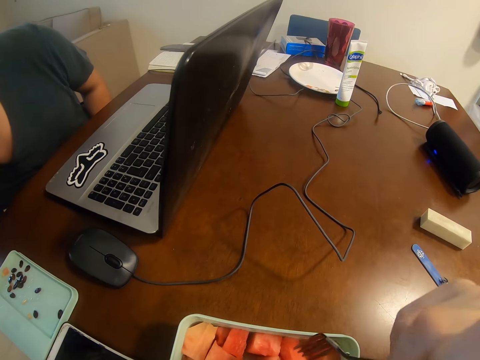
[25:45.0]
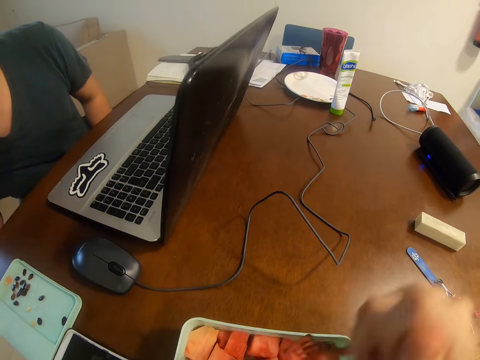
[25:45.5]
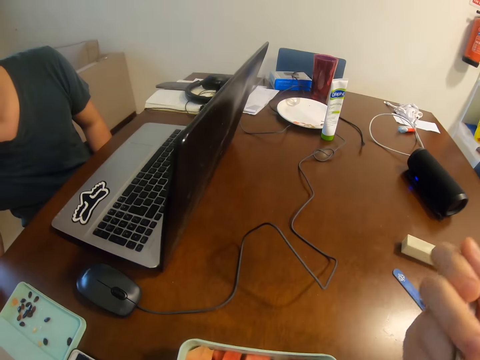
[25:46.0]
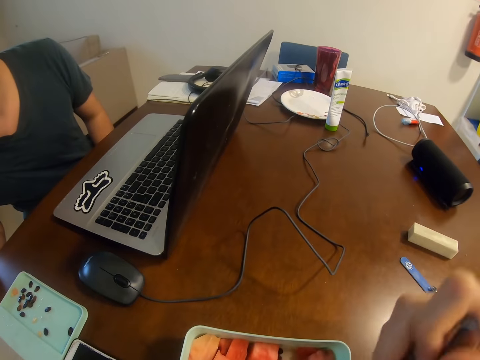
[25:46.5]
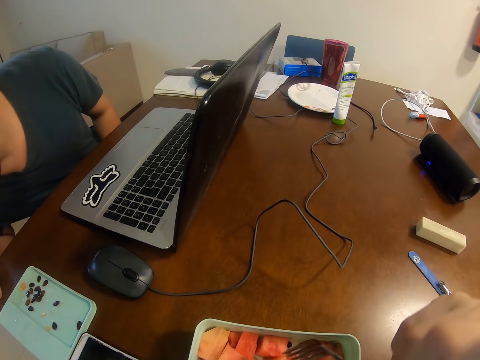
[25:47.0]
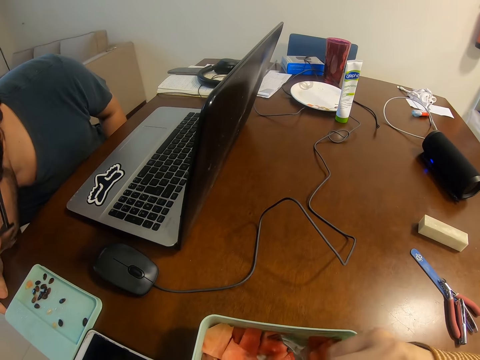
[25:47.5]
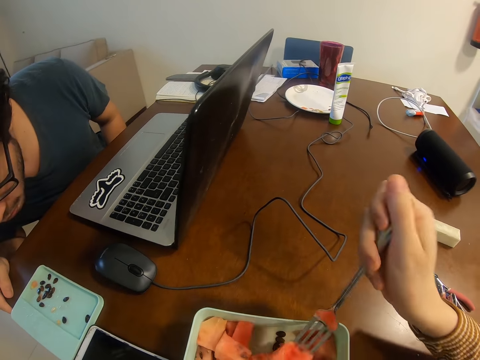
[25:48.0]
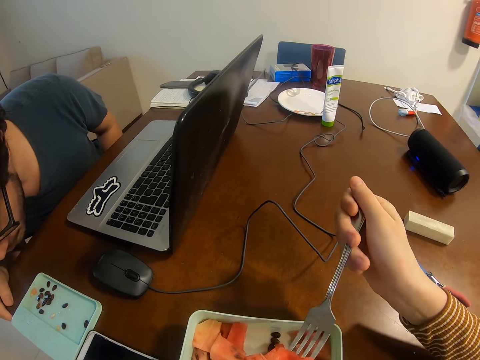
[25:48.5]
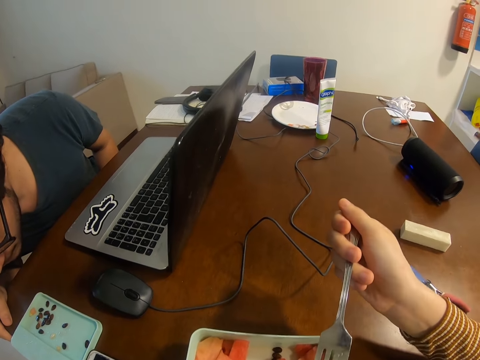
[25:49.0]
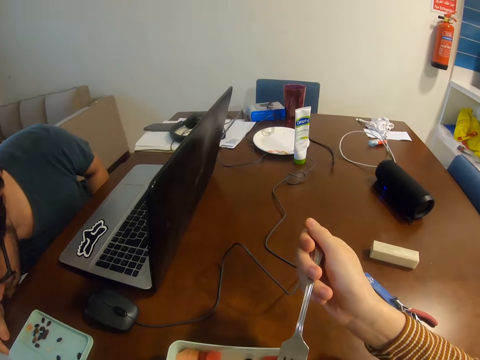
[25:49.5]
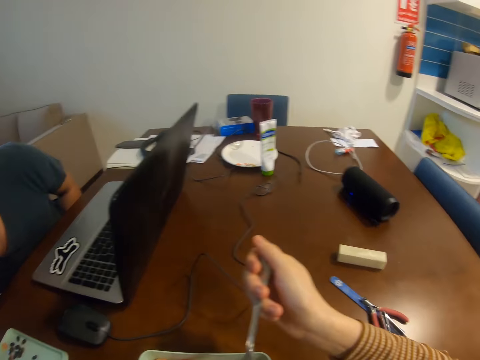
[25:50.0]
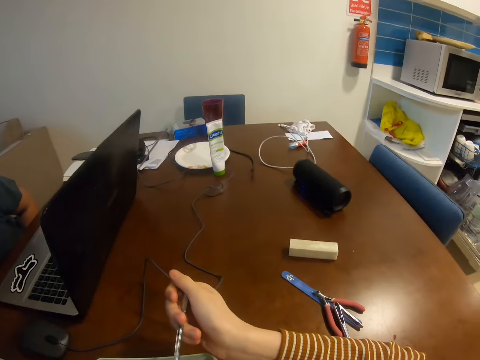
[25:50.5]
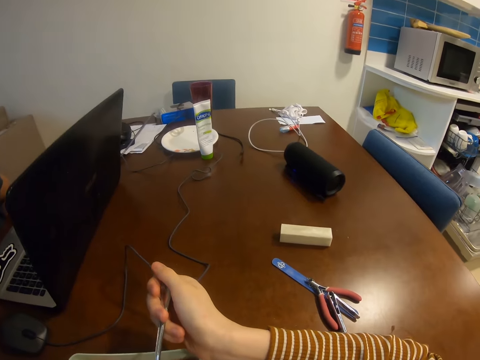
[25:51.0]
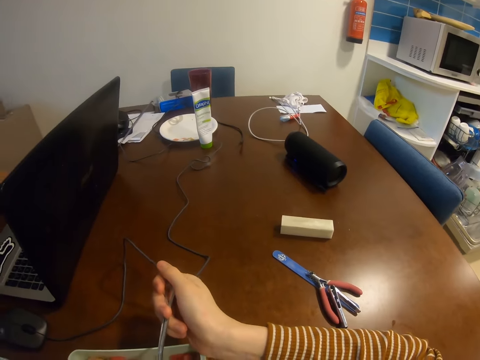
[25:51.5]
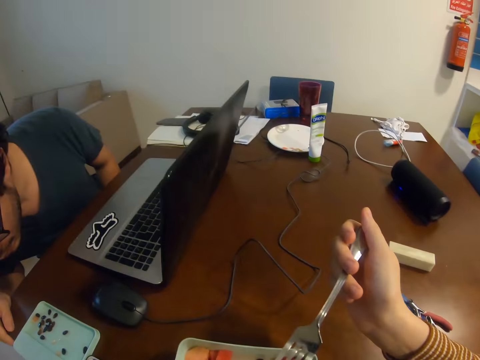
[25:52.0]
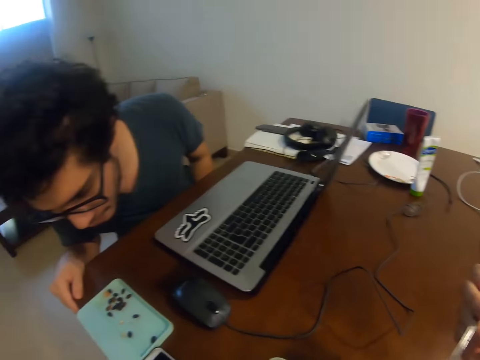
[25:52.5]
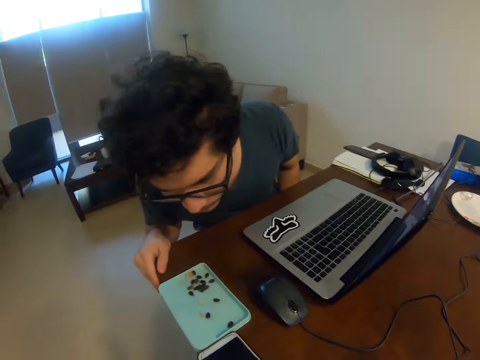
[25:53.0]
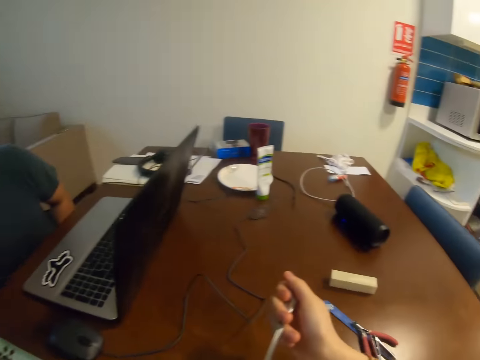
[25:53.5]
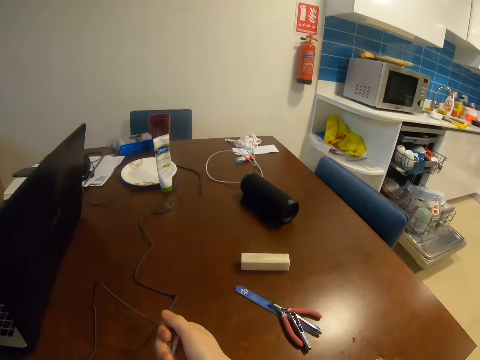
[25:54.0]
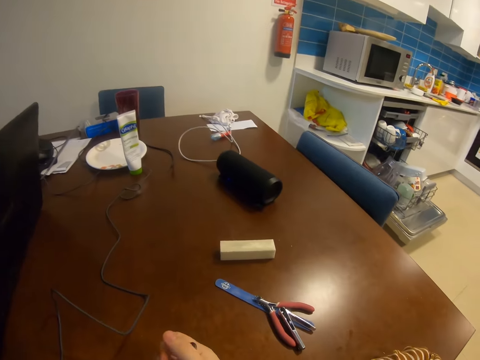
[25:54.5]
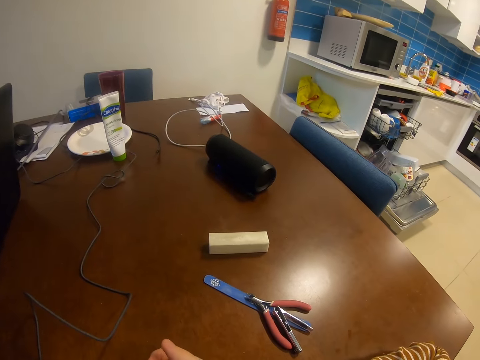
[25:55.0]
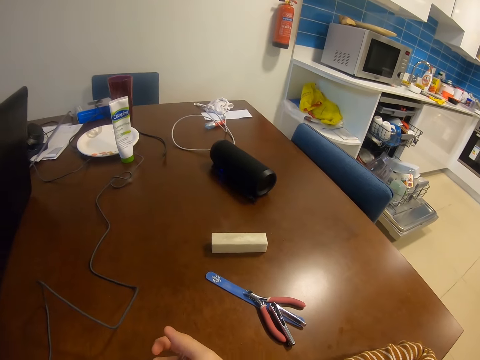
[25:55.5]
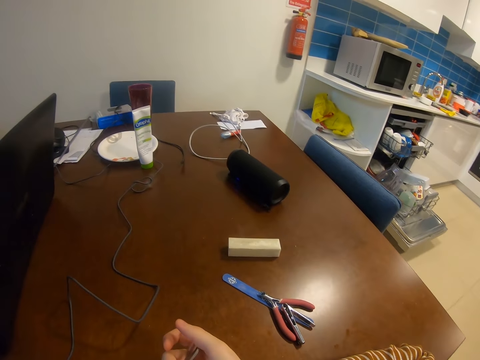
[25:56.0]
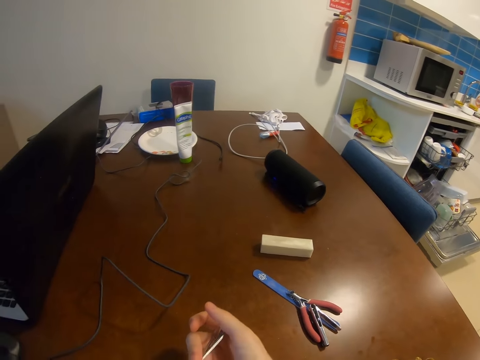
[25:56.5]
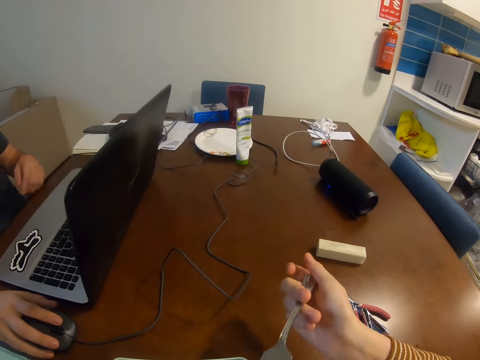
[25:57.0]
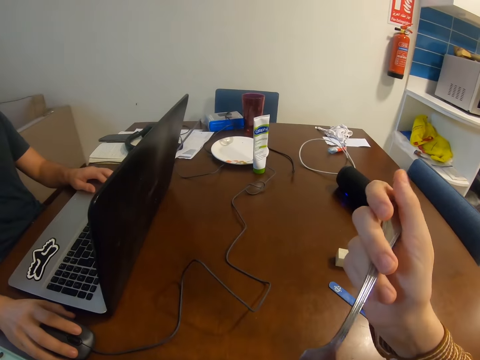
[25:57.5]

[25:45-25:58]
A man spits a seed. The camera wearer takes a watermelon and eats the watermelon. They take the watermelon. The man spits on a lid. The camera wearer picks a melon with a fork with the right hand. They eat the melon from the fork.

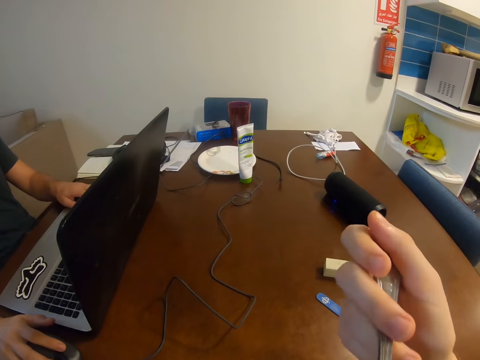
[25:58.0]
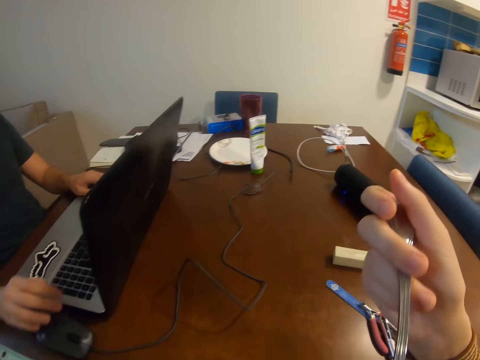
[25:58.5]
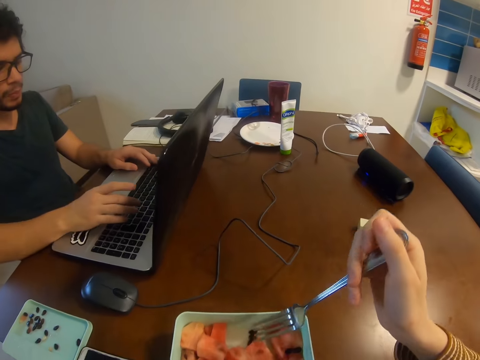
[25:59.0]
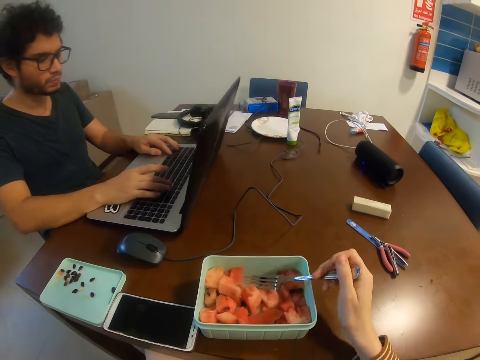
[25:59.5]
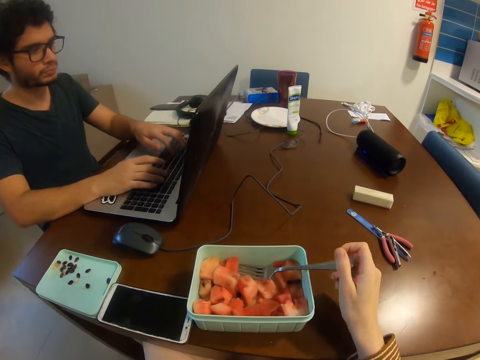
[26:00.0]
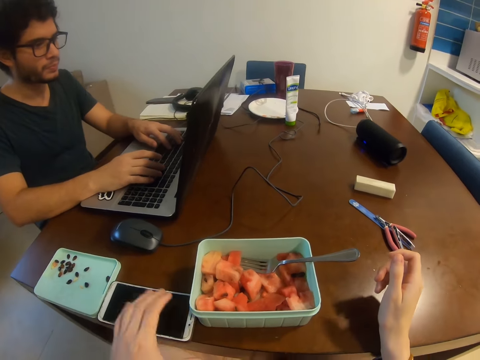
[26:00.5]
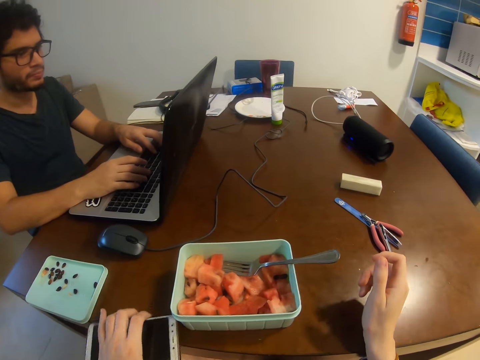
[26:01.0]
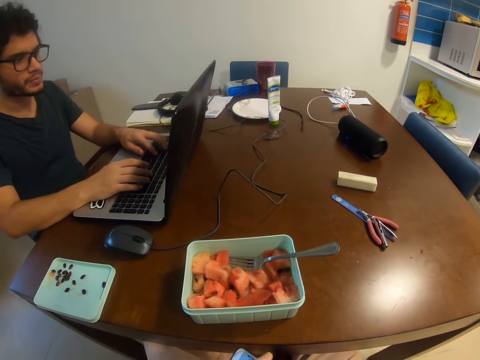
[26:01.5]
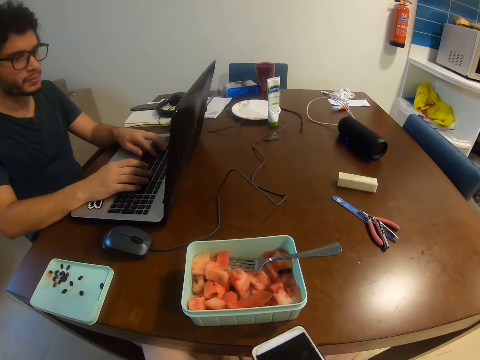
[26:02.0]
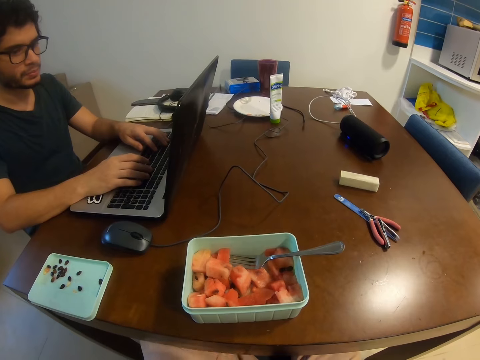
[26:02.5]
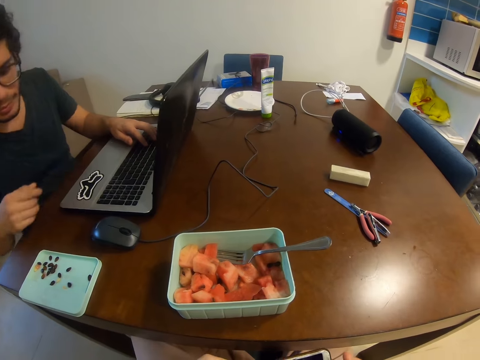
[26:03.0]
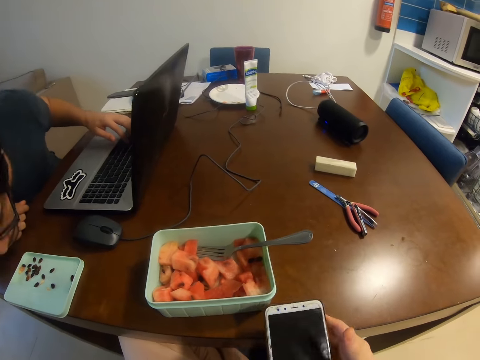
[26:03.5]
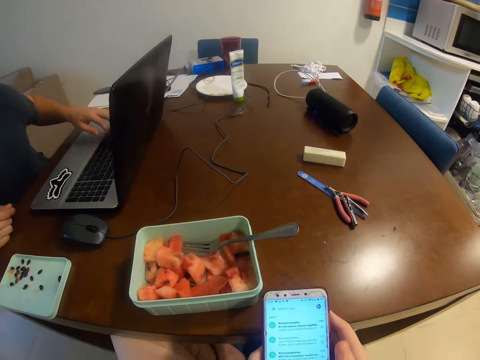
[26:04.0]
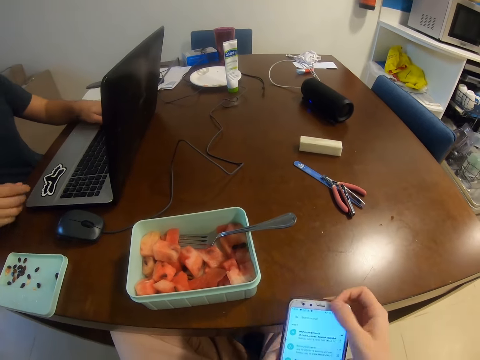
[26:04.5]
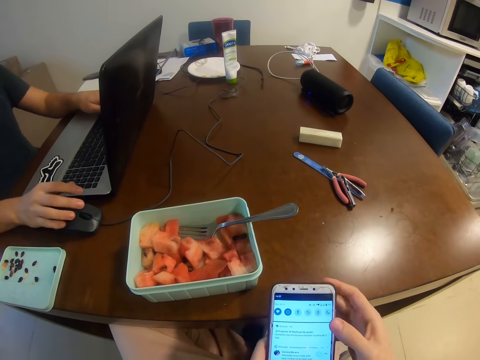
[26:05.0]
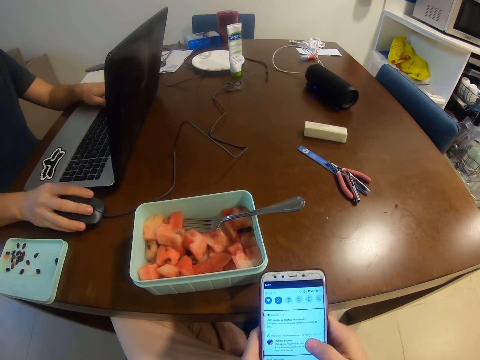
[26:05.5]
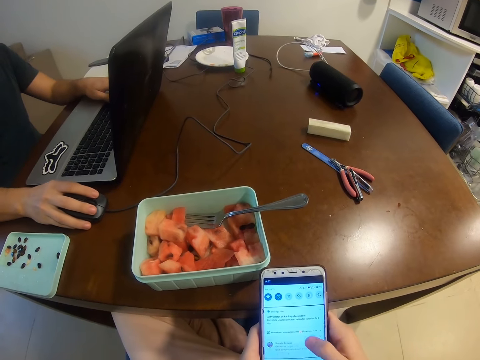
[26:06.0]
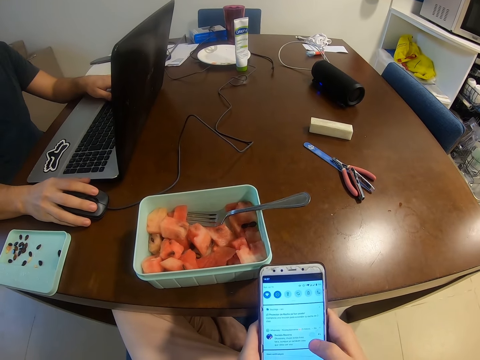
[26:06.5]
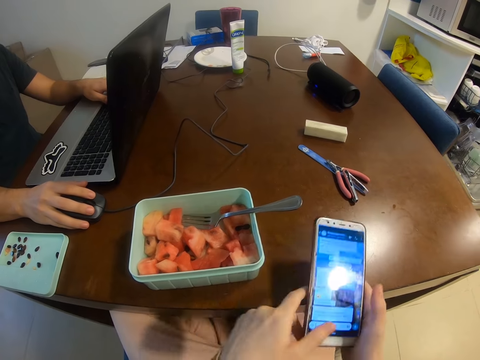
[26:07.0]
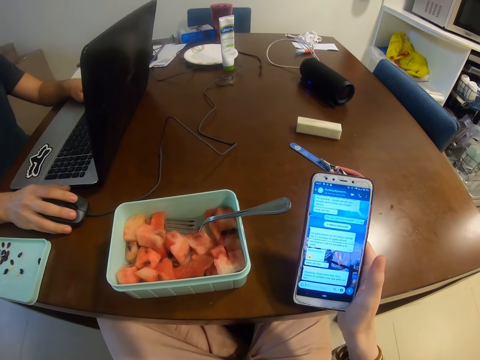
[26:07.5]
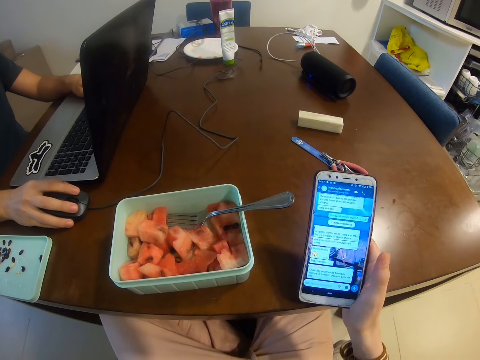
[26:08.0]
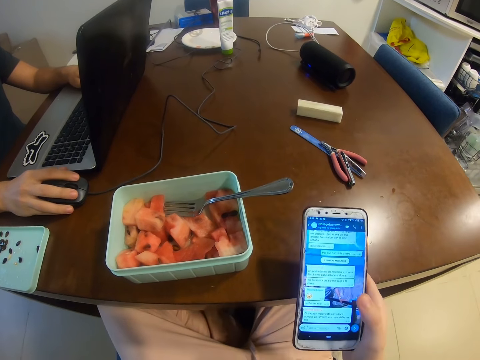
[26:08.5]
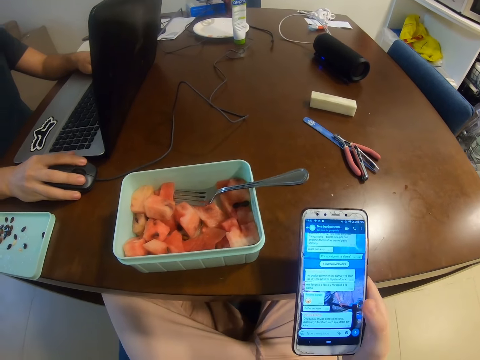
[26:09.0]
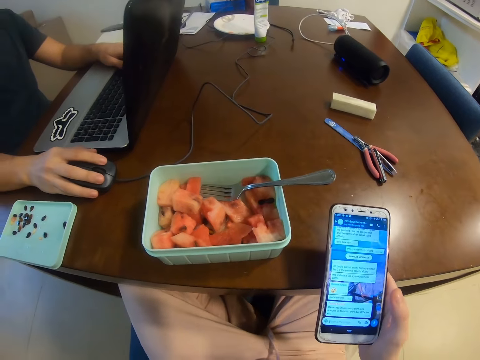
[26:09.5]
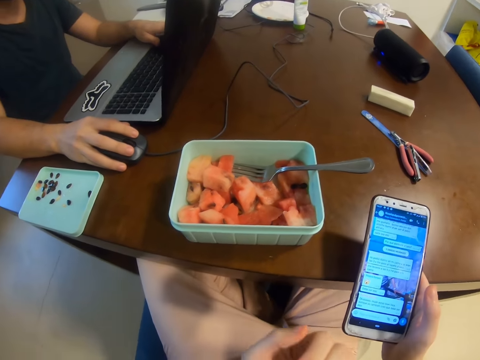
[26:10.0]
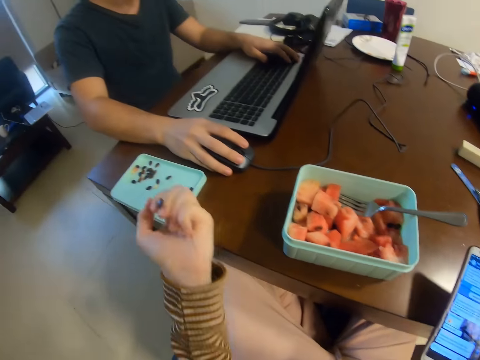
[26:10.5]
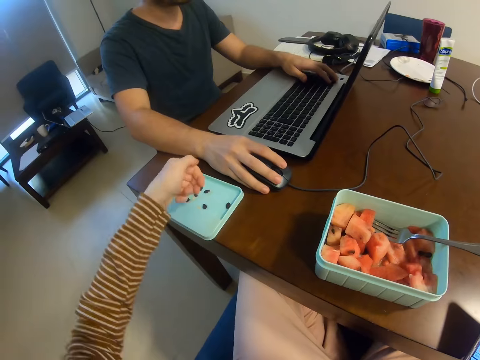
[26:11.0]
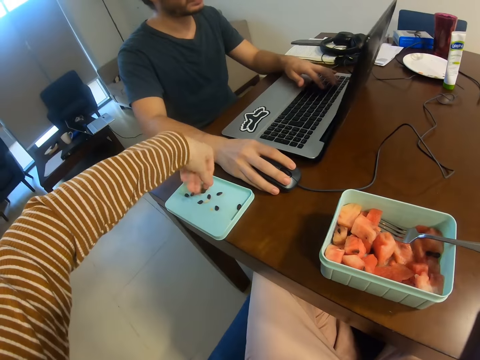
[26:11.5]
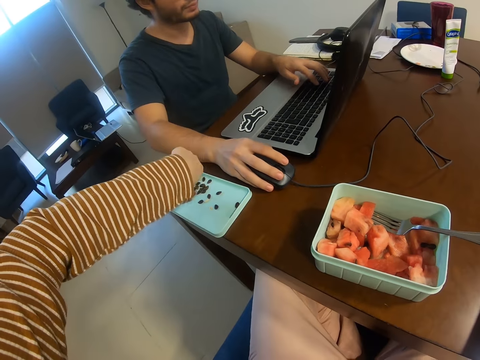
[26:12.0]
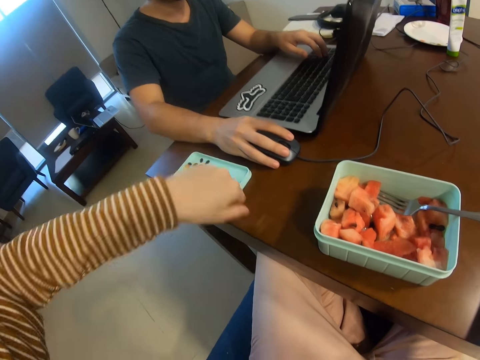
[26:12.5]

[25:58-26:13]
A man operates a laptop. The camera wearer drops a fork. They pick up a phone with the left hand. The man spits a seed. The camera wearer operates the phone with the right hand. The man operates the laptop. The camera wearer drops a seed.
